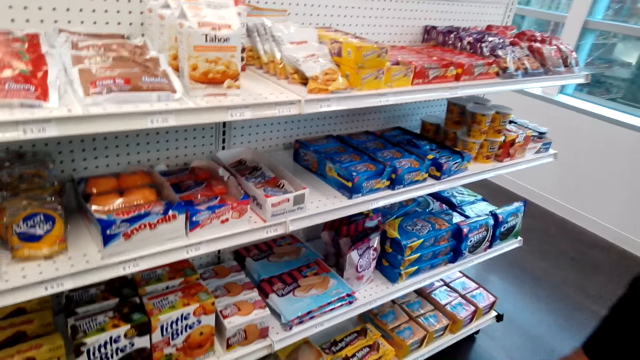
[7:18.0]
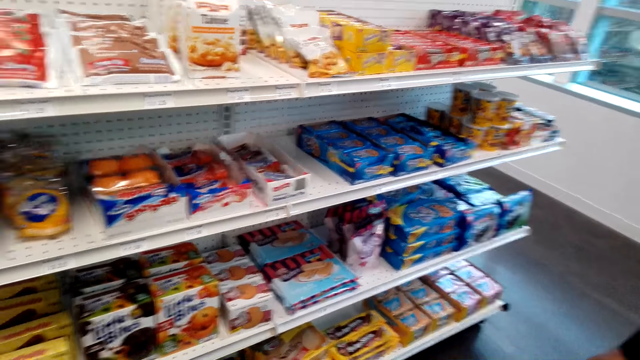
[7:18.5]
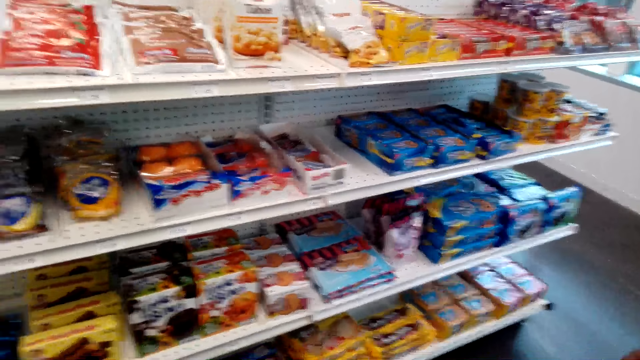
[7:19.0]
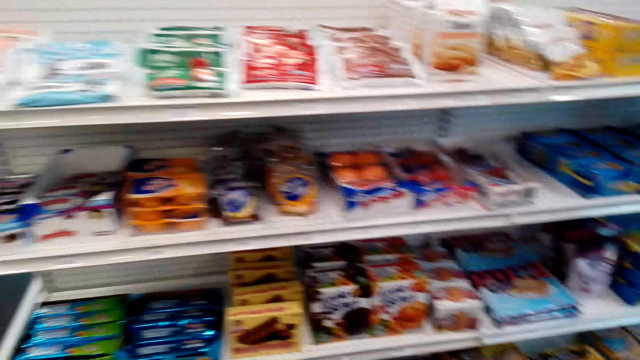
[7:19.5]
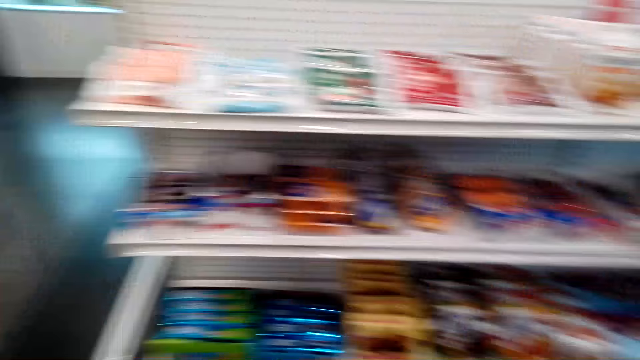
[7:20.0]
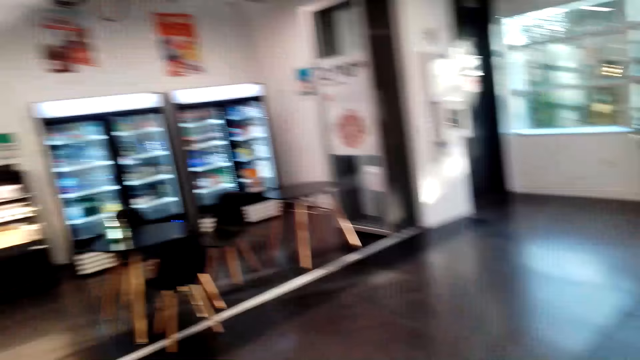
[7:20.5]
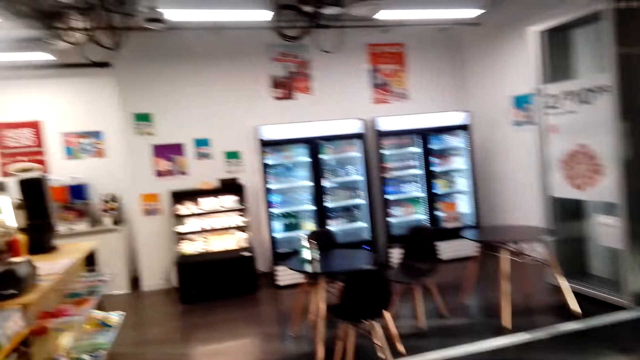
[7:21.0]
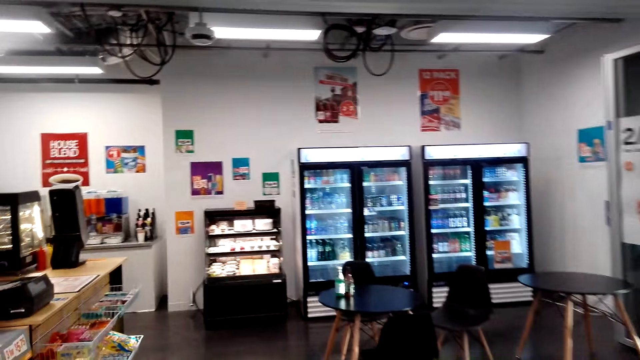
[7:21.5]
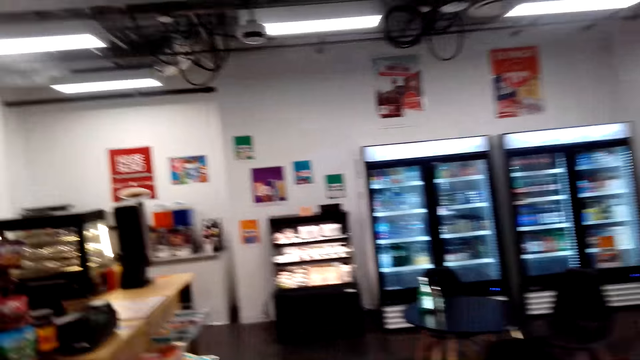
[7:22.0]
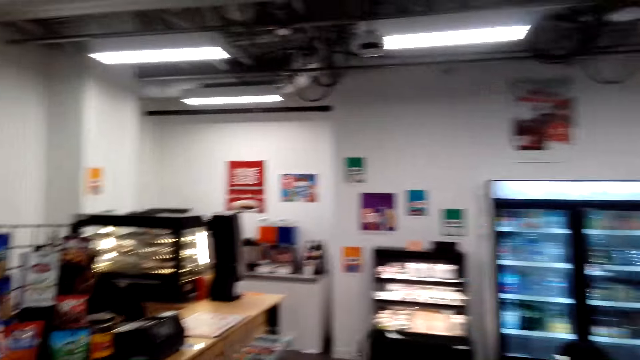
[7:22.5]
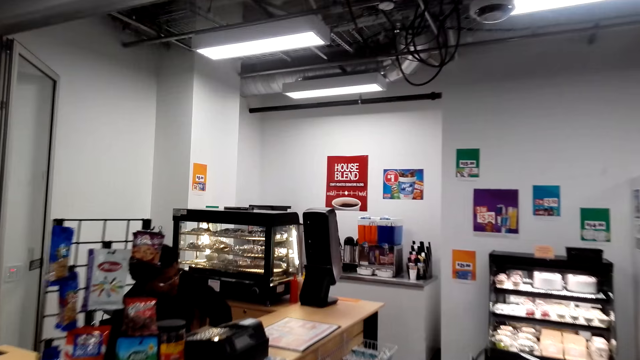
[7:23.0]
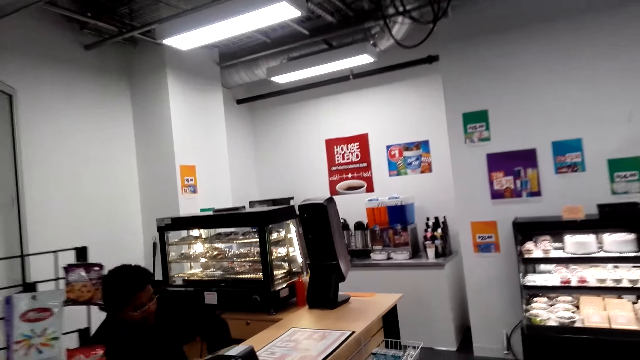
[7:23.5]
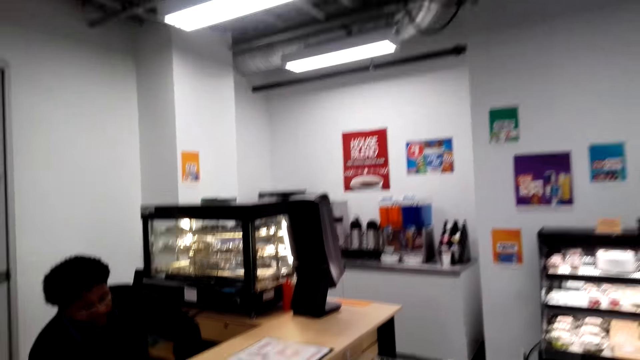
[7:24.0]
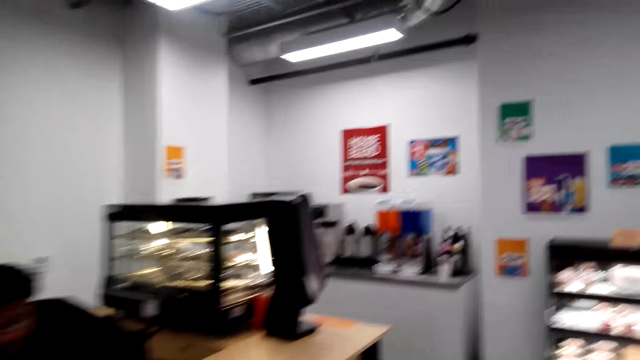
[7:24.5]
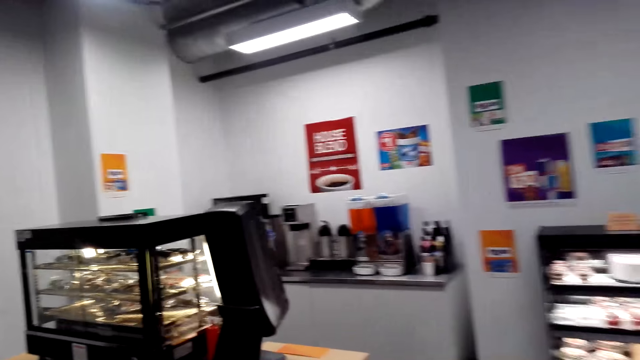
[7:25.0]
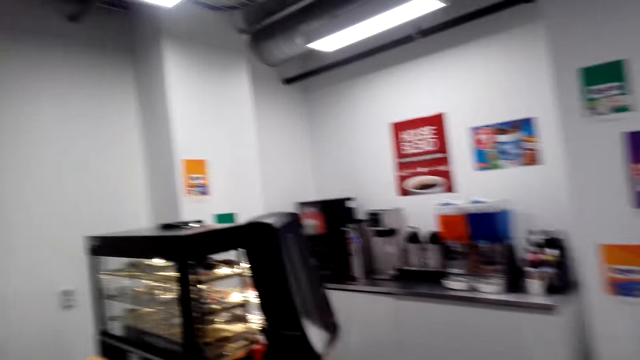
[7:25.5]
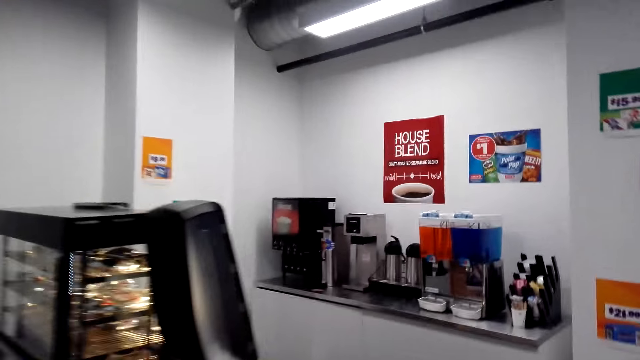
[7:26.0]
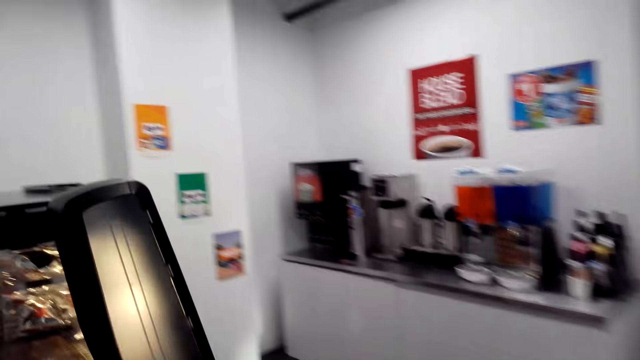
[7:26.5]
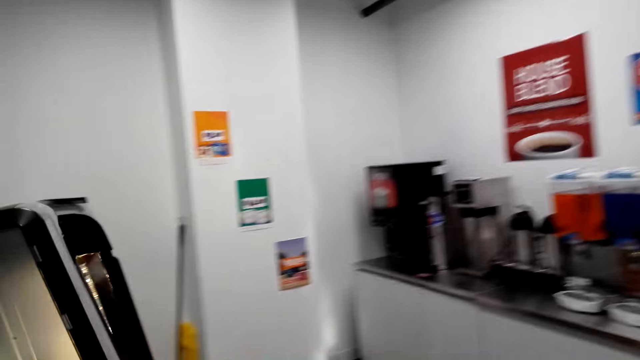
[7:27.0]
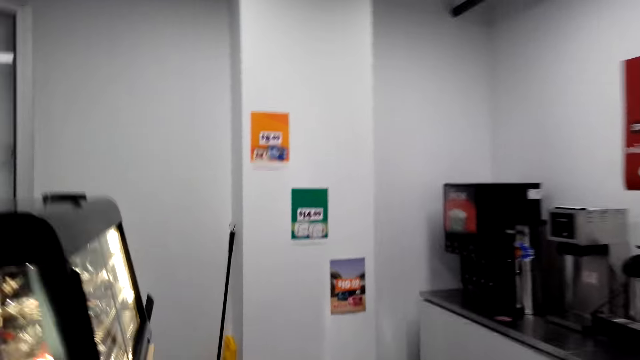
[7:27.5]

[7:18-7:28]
A man walks in a room. The camera wearer turns to the back. They walk around the store.

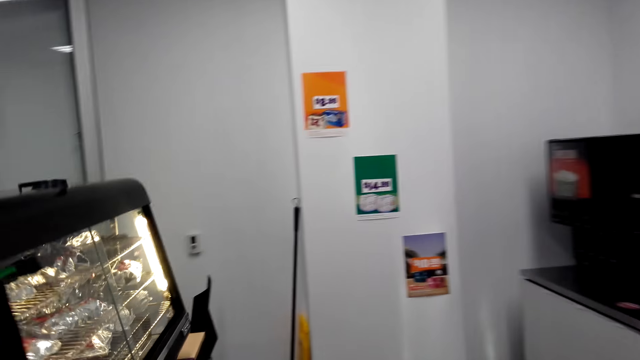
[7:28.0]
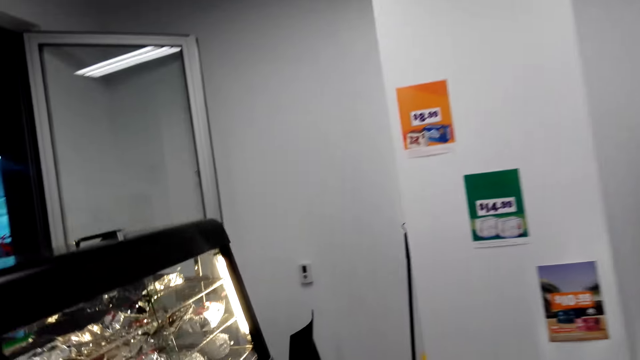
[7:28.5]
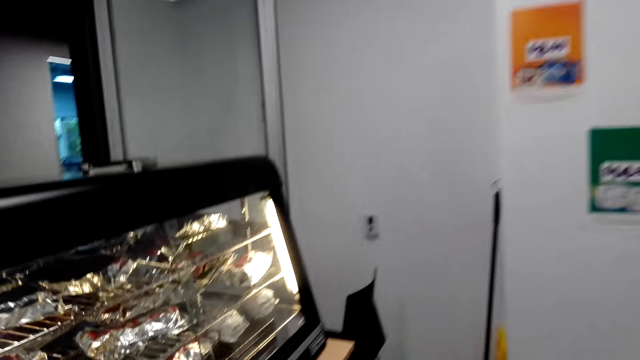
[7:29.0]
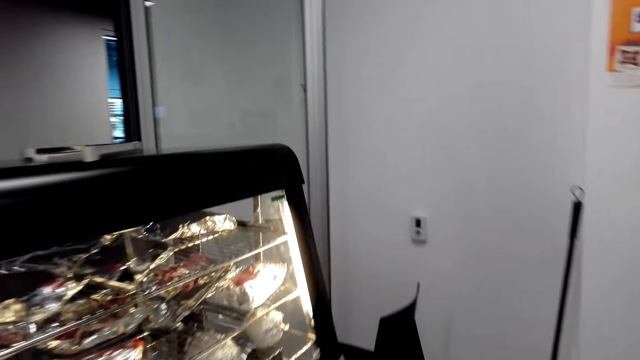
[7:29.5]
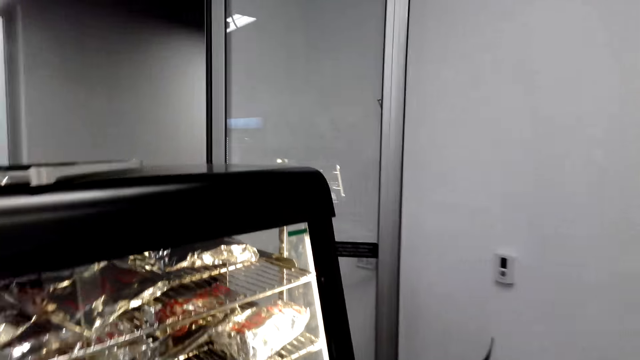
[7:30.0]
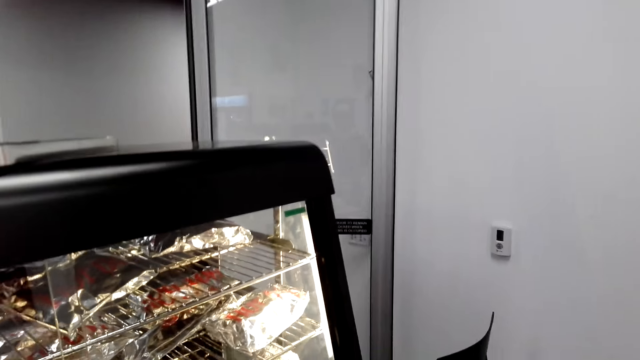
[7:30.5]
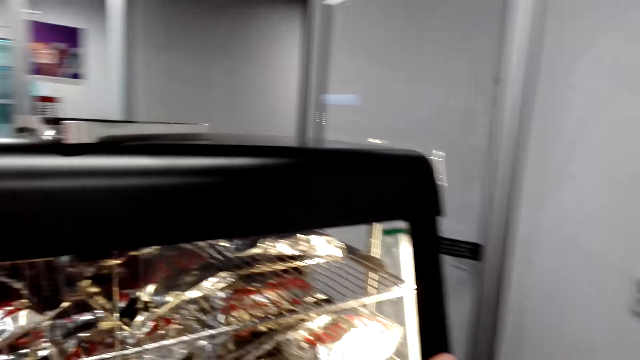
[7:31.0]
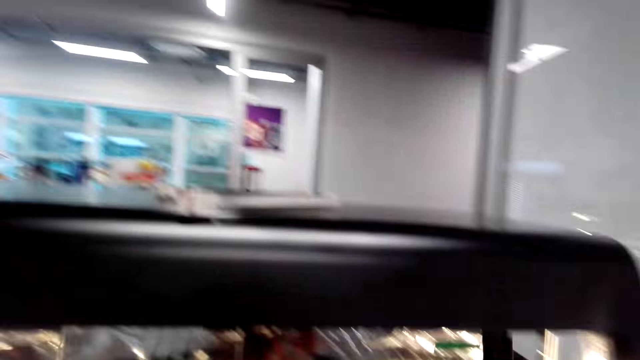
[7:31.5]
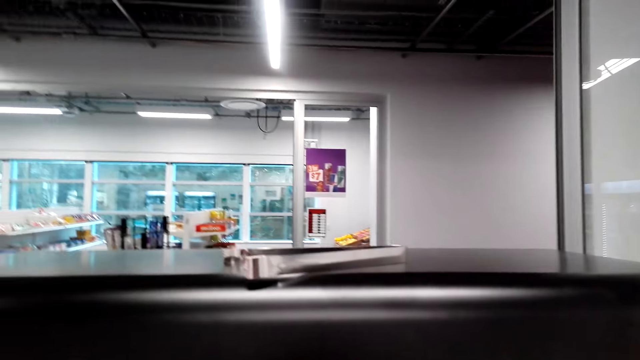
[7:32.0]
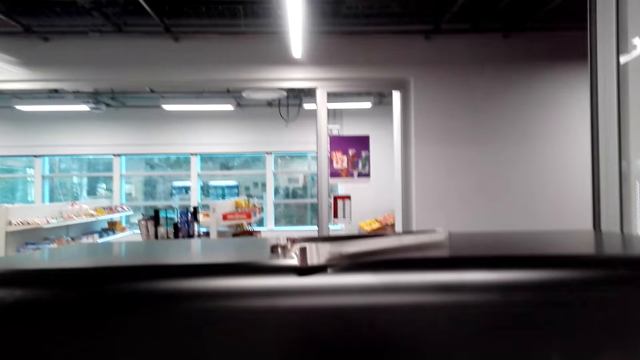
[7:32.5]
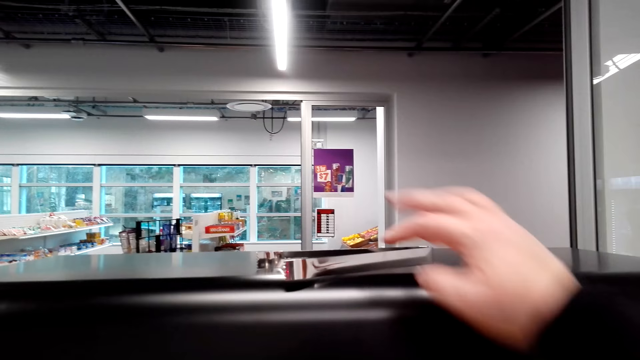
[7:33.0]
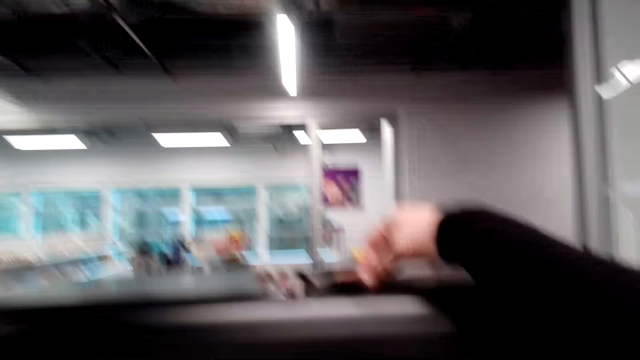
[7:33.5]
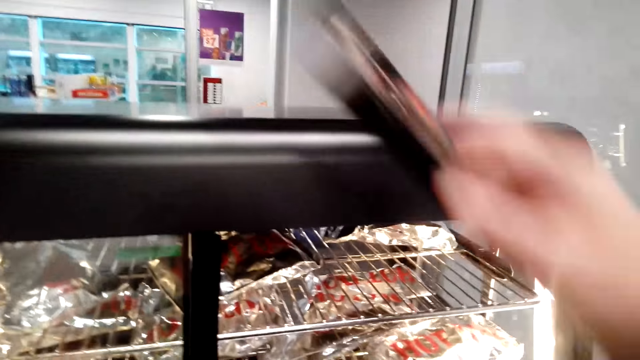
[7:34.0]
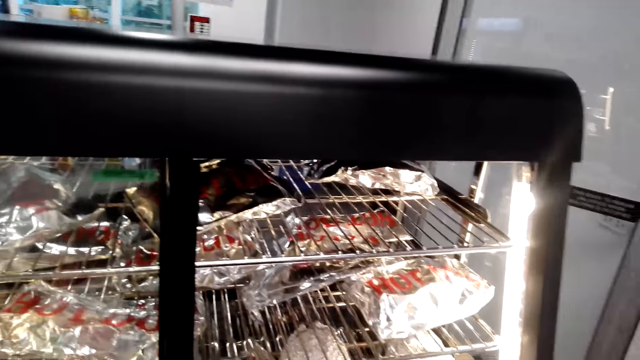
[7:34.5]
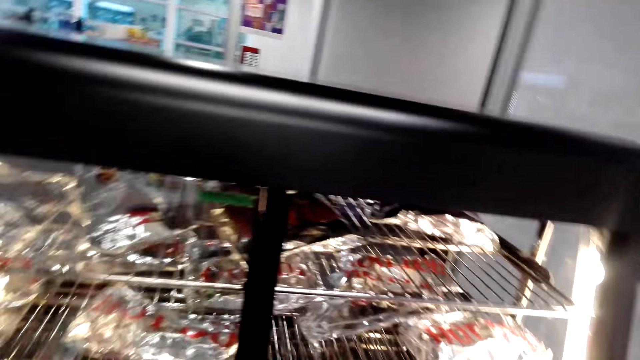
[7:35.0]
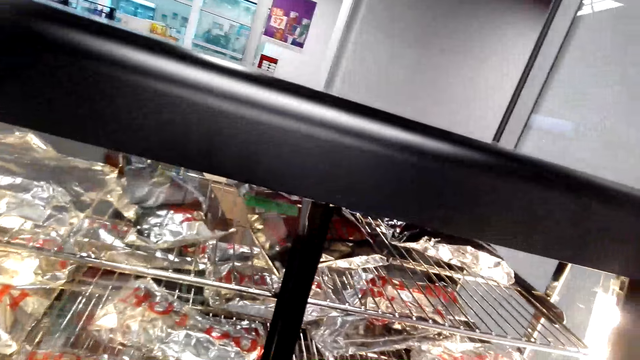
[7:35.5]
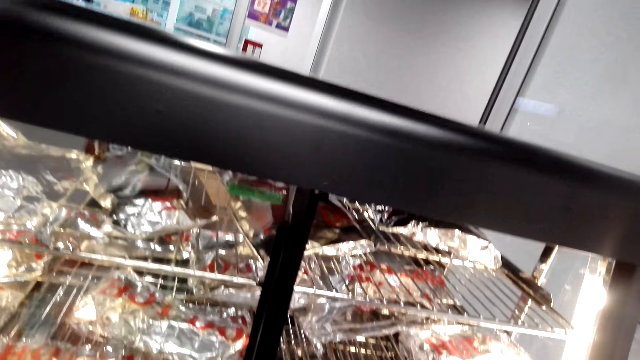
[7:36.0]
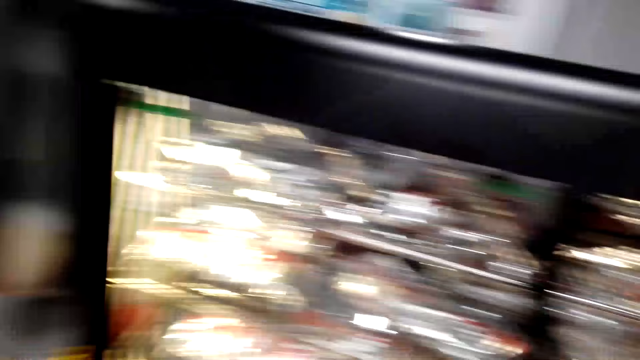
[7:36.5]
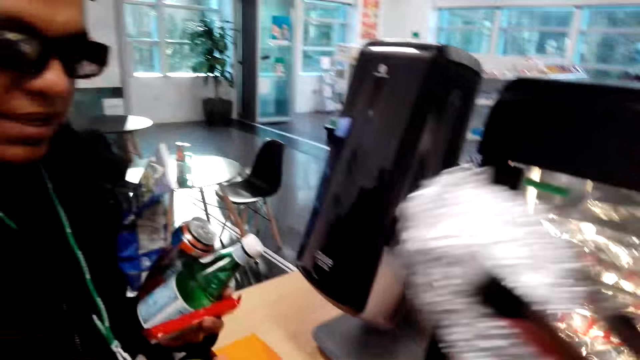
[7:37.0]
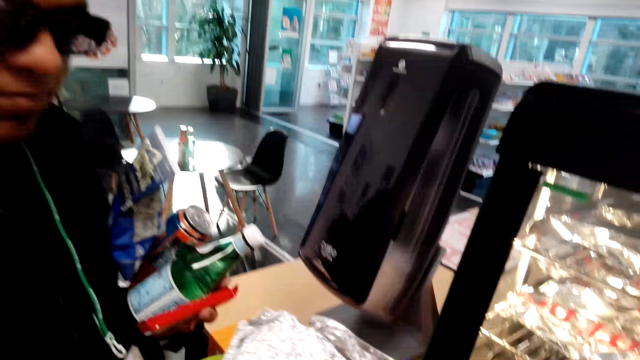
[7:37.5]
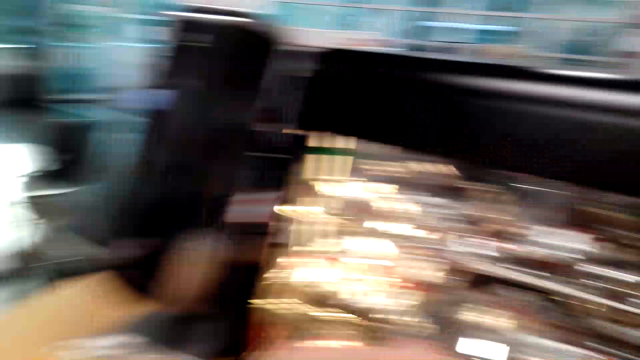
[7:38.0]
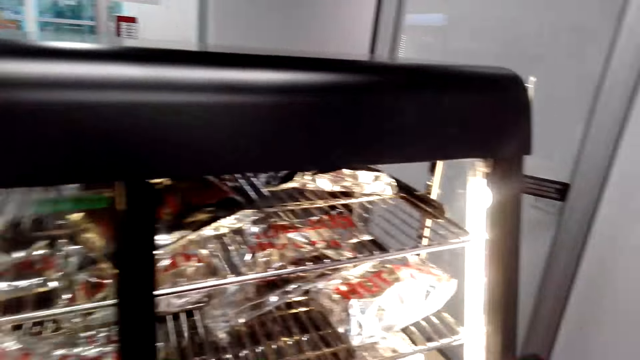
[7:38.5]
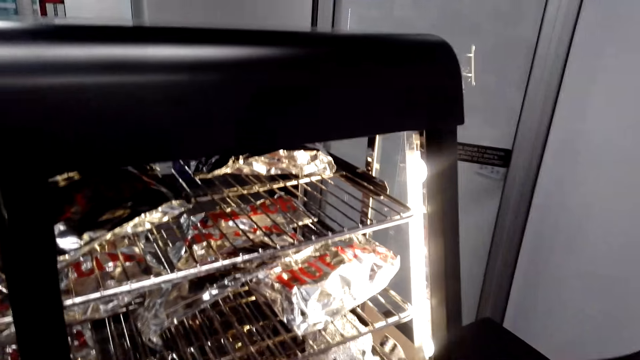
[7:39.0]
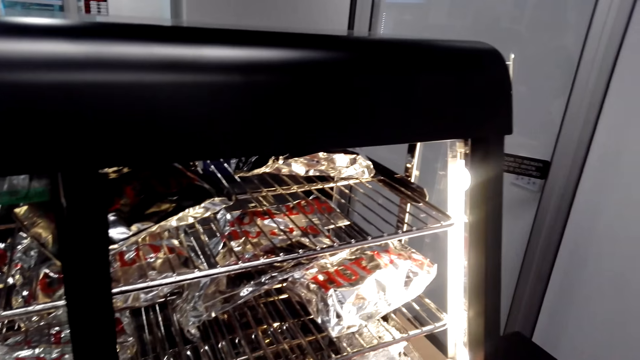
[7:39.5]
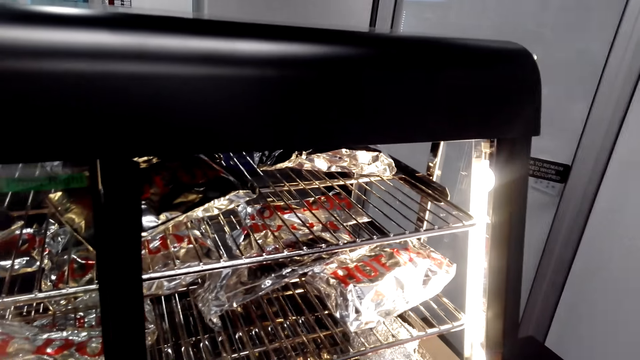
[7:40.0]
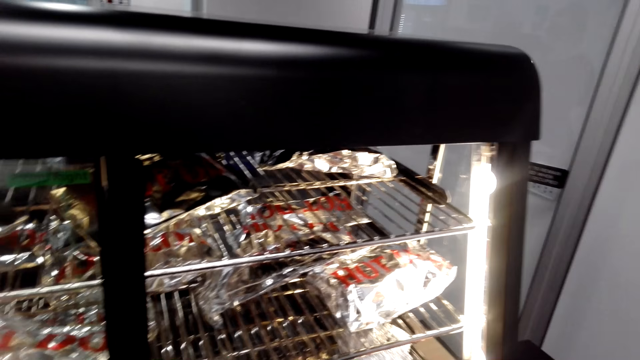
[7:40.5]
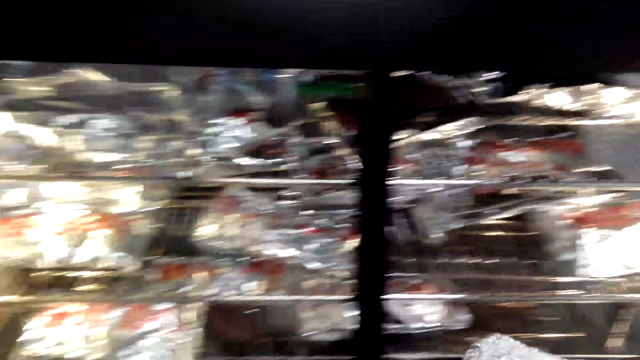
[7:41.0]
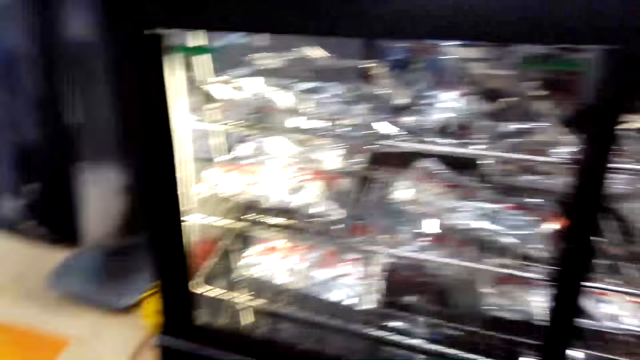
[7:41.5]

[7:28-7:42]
The camera wearer stands at a display. They pick up a tong on a shelf and pick a snack from a display cabinet with the tong. They turn to a man. They converse with the man. They give the man the snack or foil. They pick the foil in the shelf. They pick the snack from the display cabinet with the tong.
